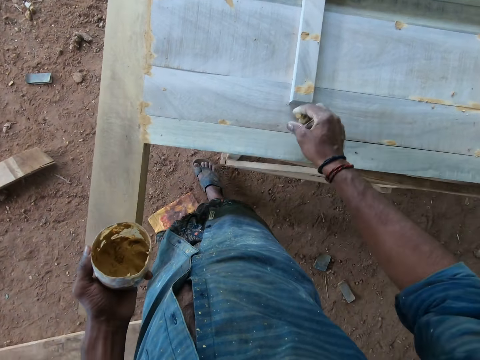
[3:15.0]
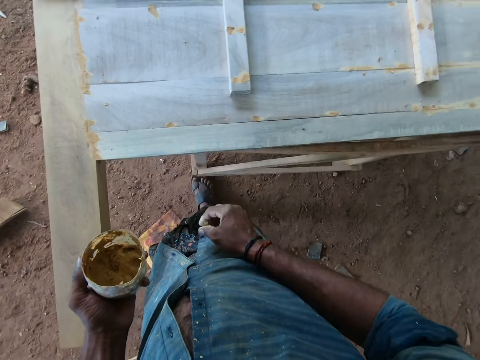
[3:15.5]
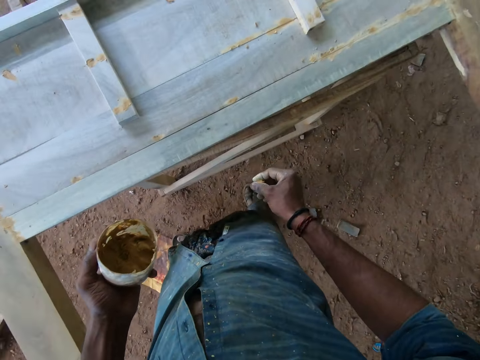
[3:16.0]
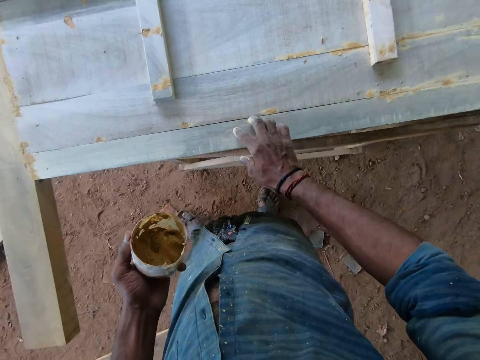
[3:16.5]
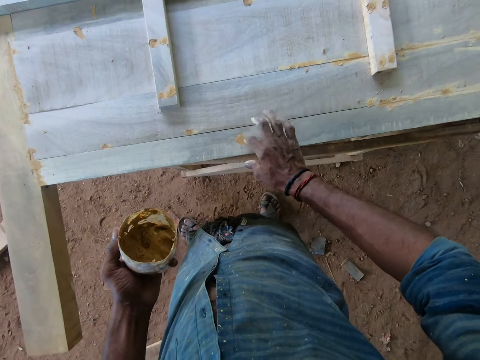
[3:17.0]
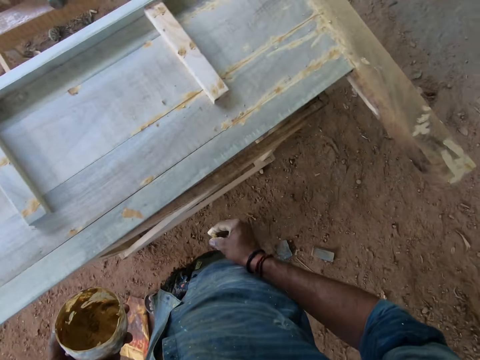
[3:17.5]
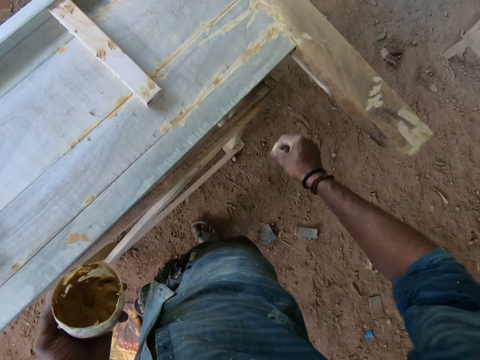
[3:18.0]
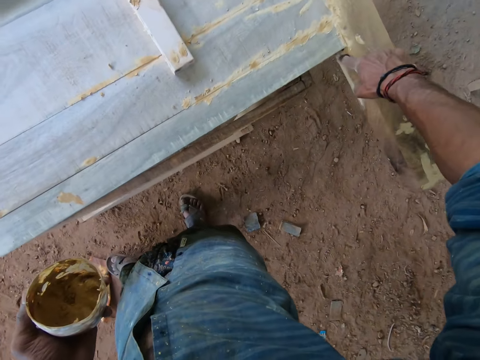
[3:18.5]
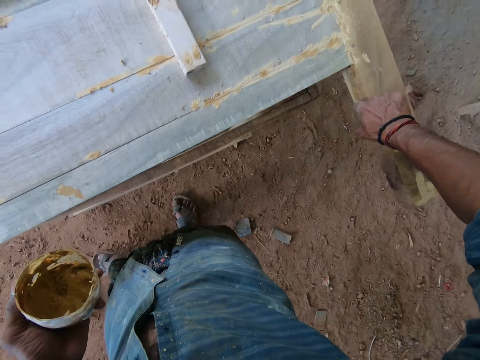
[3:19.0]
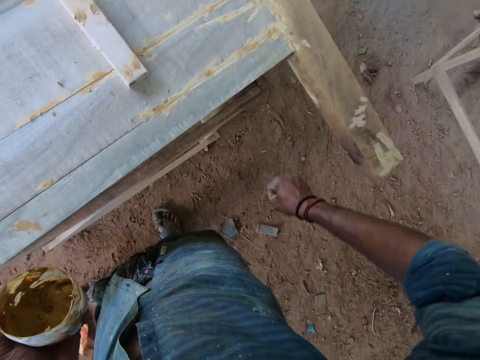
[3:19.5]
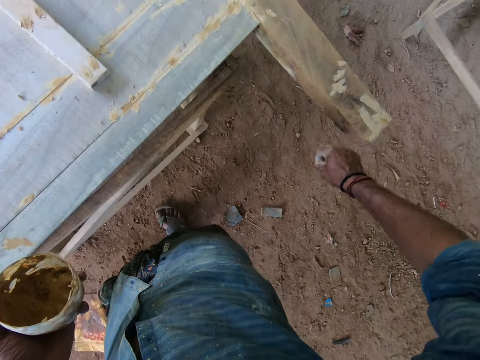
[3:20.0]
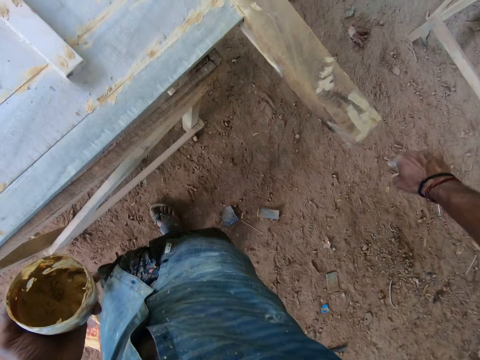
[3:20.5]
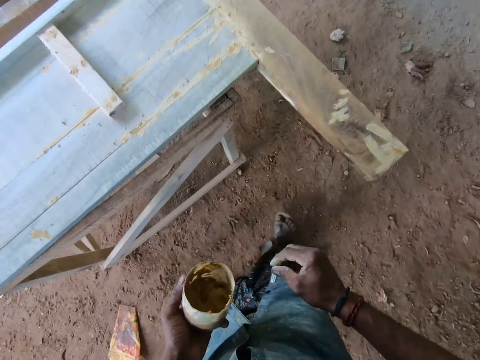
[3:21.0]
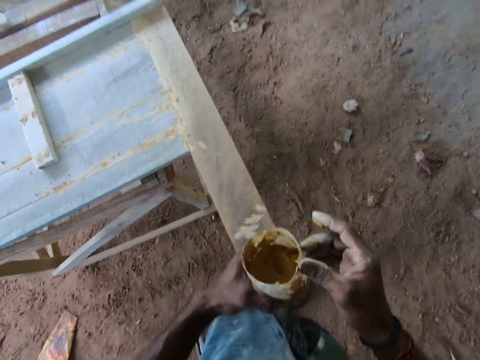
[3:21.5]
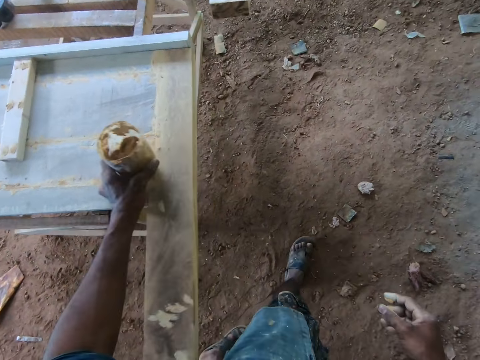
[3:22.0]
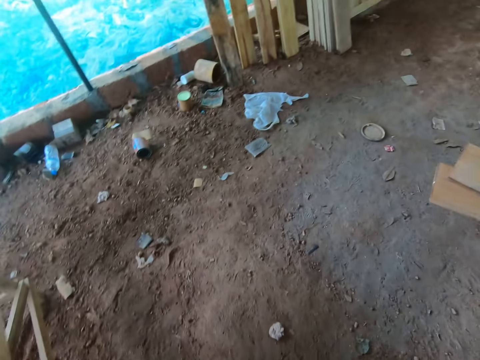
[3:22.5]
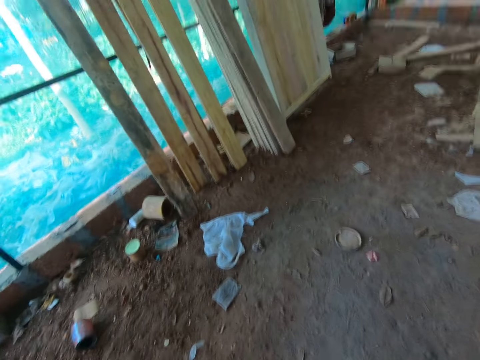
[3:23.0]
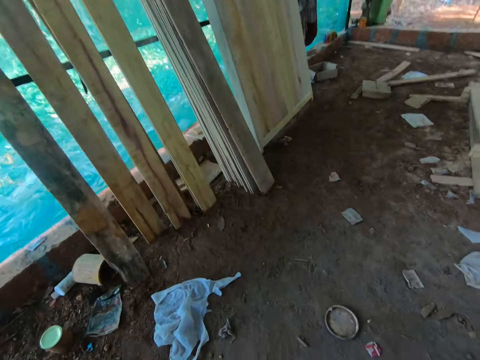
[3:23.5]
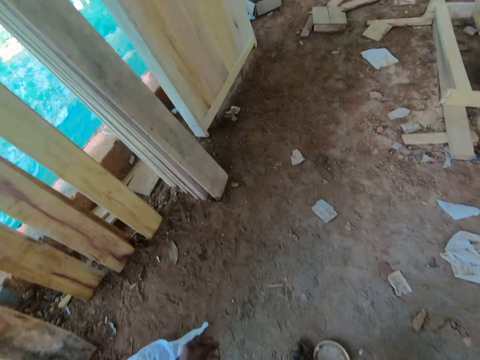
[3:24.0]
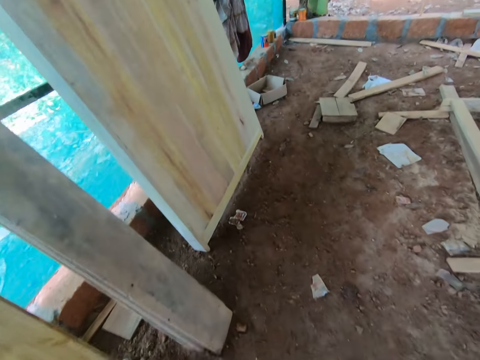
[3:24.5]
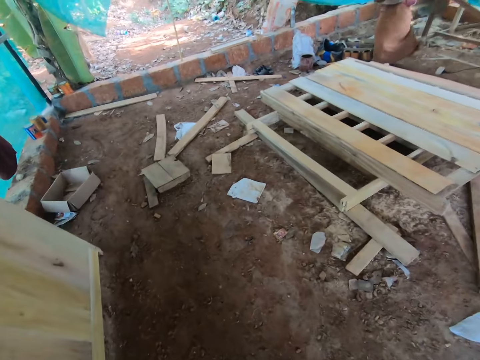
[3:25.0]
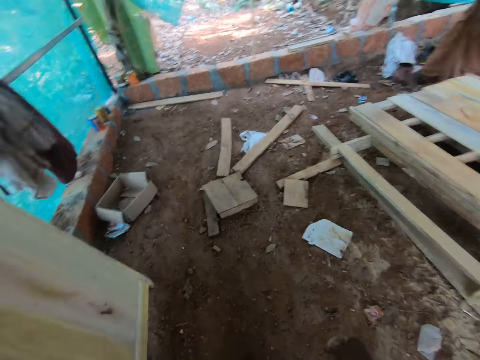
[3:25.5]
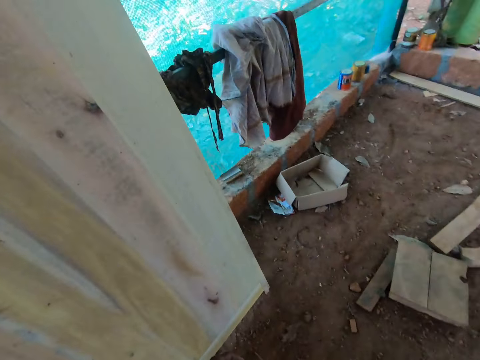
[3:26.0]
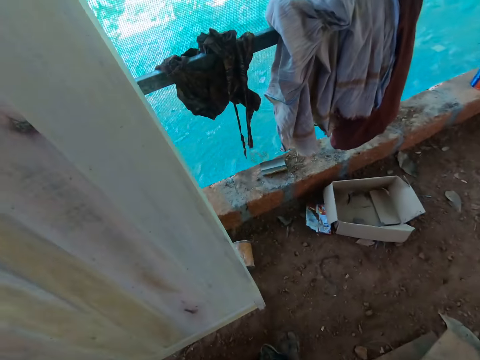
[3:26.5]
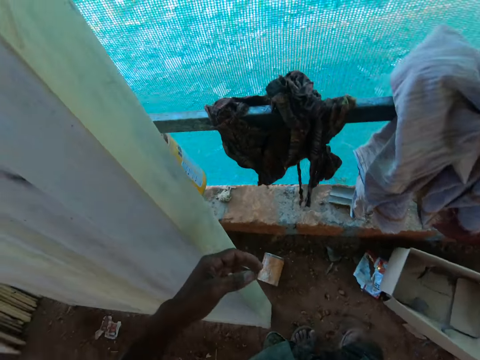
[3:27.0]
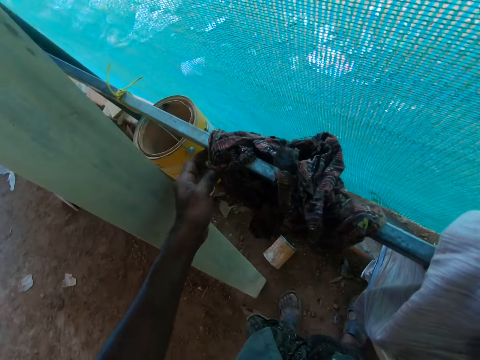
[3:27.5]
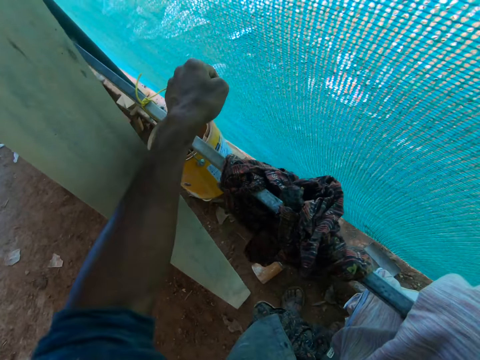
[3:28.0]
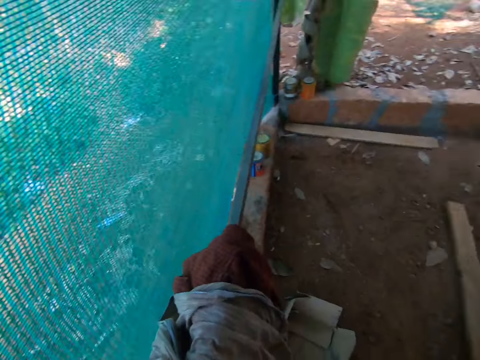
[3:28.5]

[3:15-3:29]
The camera wearer applies the paste in his right hand on the piece of wood on the table. He smears something on the wood. He walks around. He drops the container in his left hand on the piece of wood on the table. He walks around, looks around, and converses with a man. He picks up a phone with his left hand.

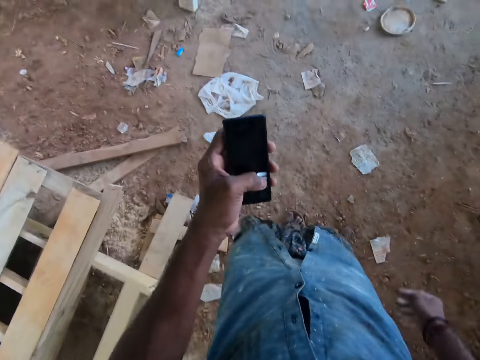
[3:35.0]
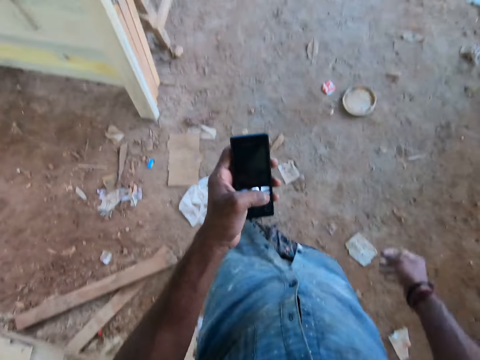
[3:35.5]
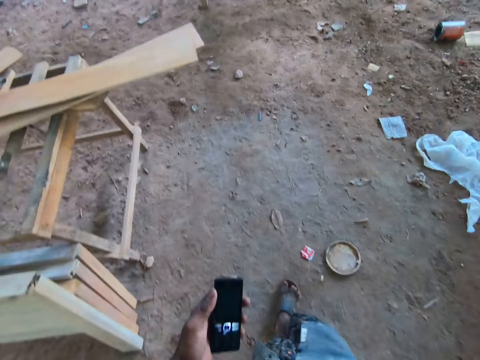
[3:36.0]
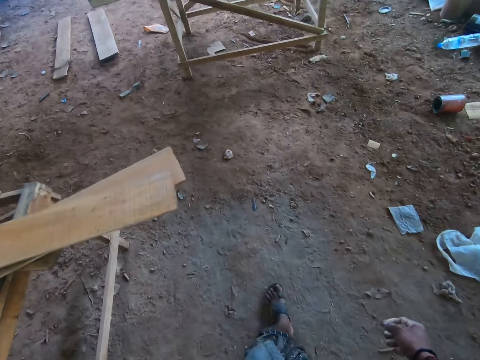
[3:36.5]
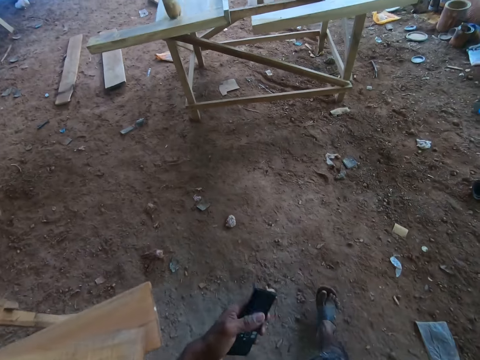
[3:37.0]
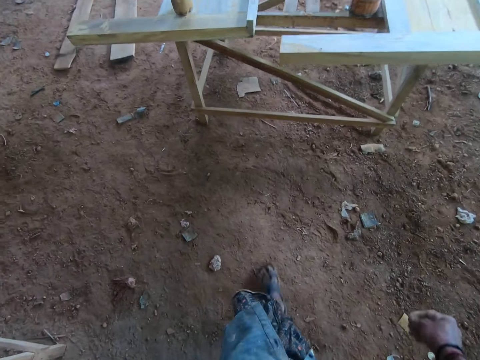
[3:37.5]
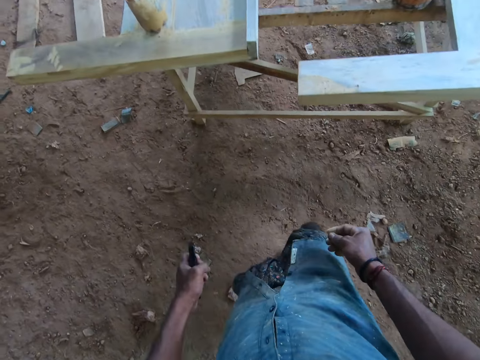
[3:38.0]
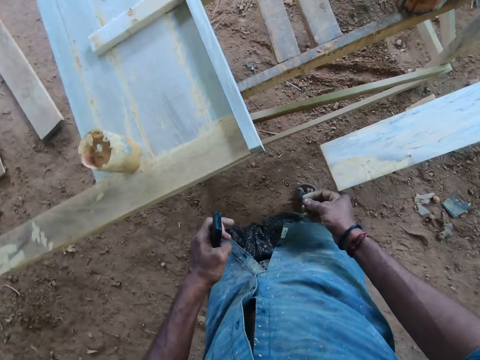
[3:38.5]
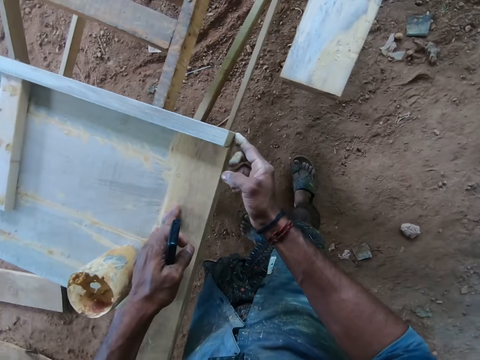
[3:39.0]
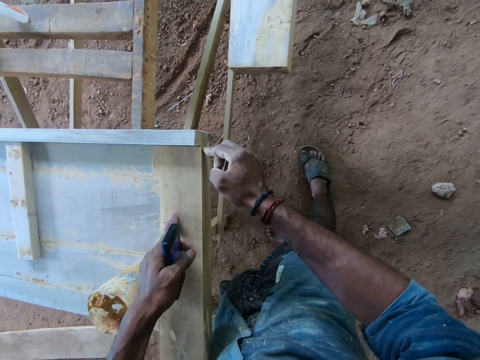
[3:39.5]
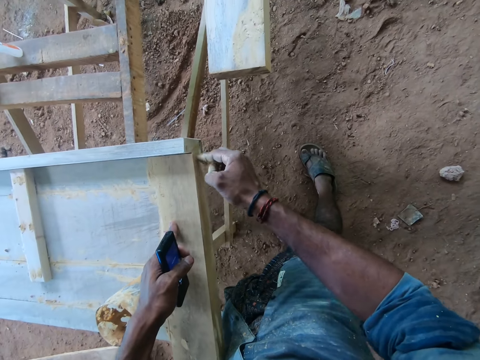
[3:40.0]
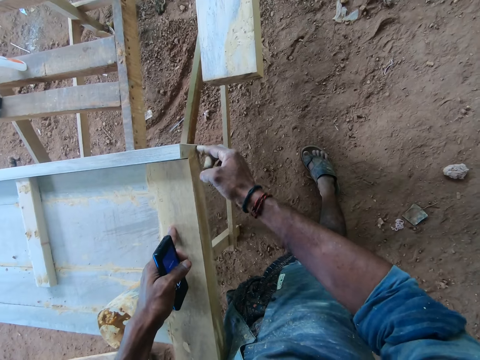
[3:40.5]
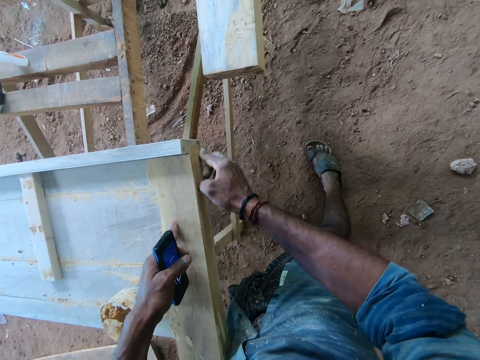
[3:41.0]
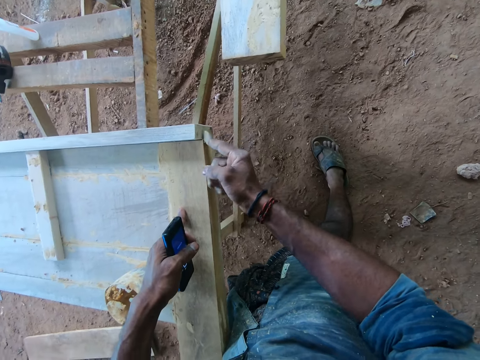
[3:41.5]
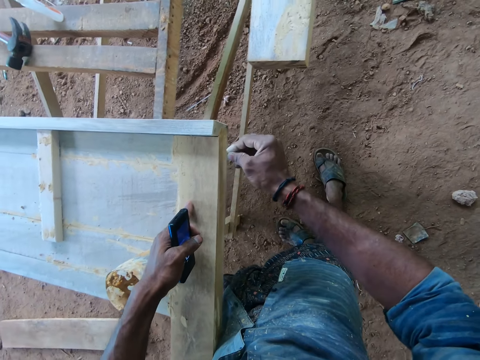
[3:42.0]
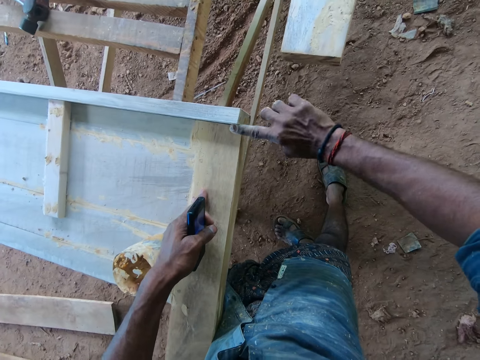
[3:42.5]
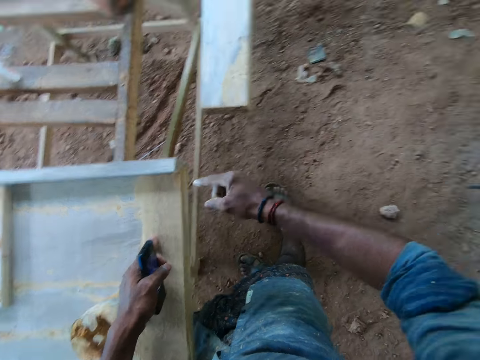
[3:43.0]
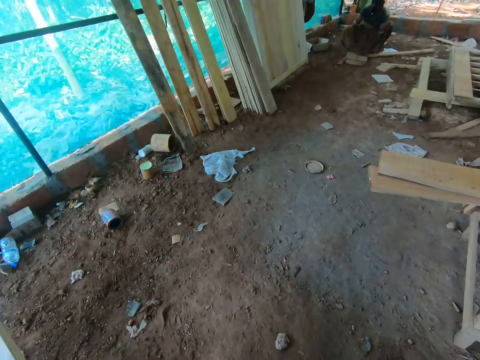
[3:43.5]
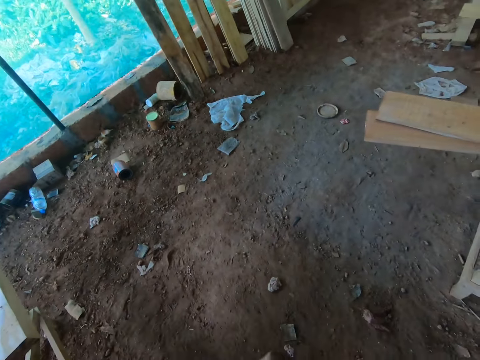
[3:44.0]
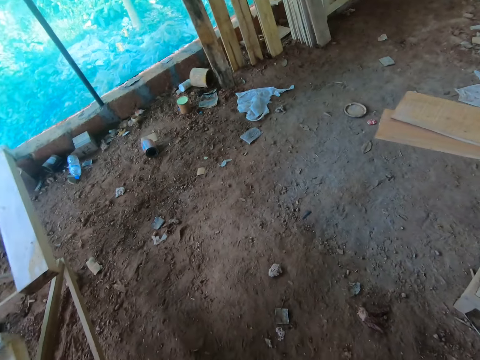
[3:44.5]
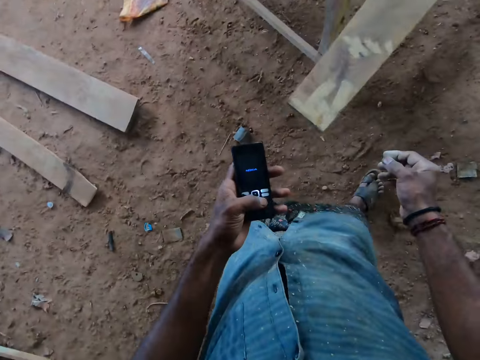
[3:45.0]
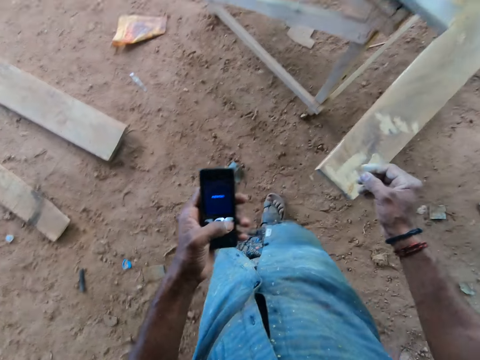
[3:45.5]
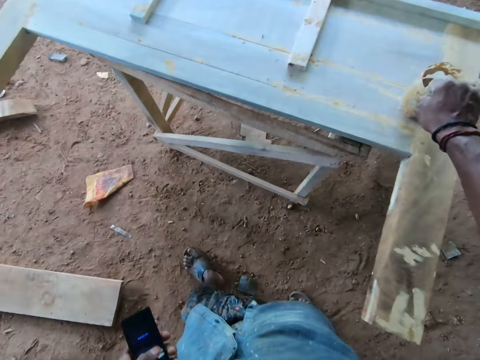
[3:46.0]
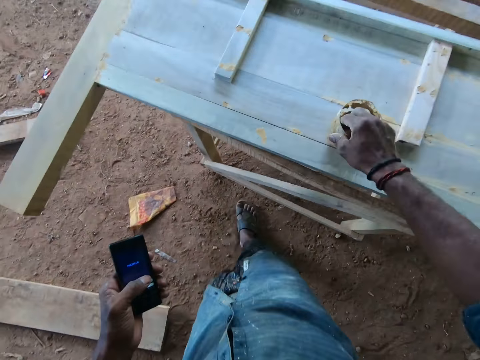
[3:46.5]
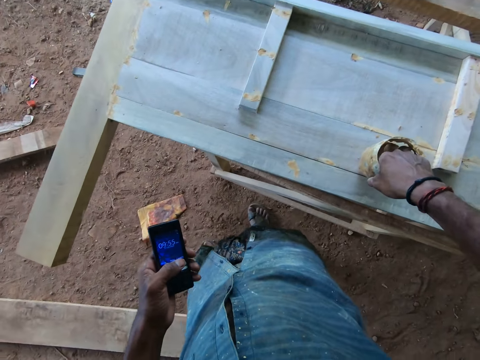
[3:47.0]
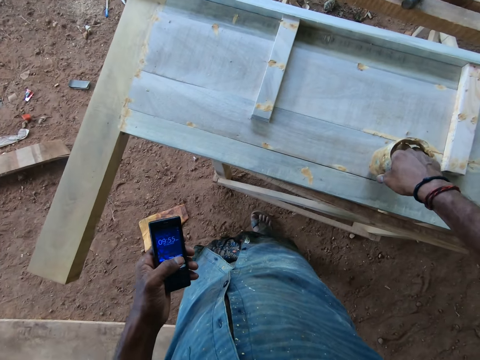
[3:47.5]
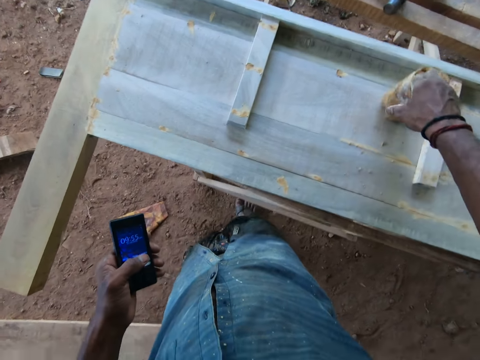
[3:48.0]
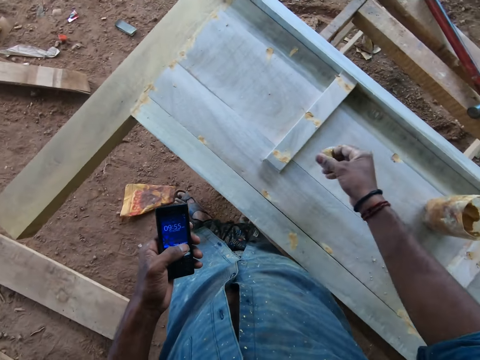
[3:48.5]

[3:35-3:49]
The camera wearer looks at the phone. He steps ahead. He looks down. He applies the paste in his right hand on the piece of wood on the table. He smears something on the wood. He looks behind. He operates the cellphone in his left hand. He looks at the phone. He moves the container on the piece of wood on the table with his right hand. He takes paste from the container on the table with his right hand.
